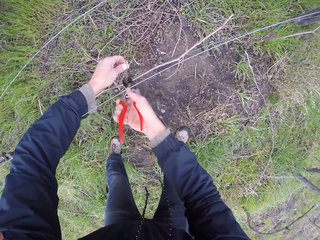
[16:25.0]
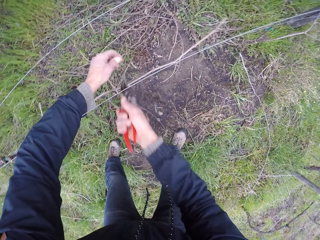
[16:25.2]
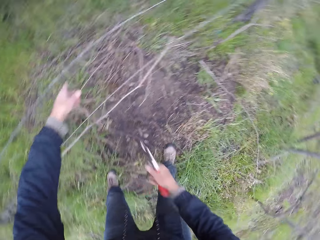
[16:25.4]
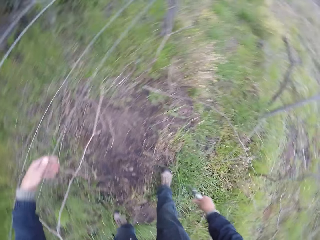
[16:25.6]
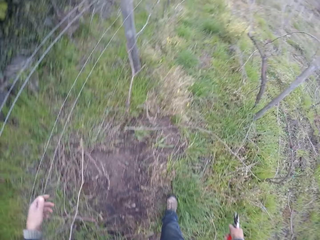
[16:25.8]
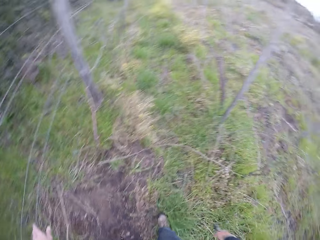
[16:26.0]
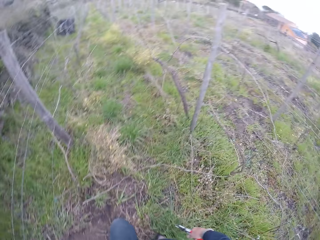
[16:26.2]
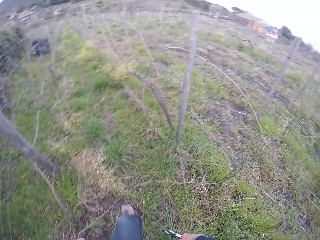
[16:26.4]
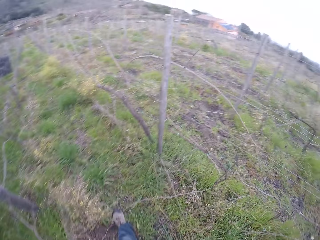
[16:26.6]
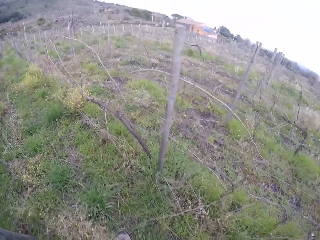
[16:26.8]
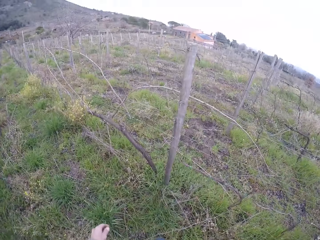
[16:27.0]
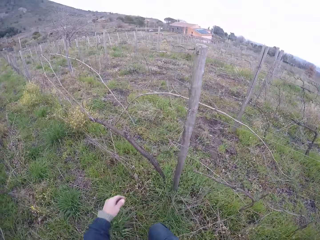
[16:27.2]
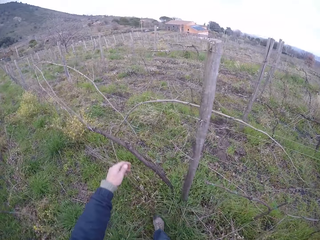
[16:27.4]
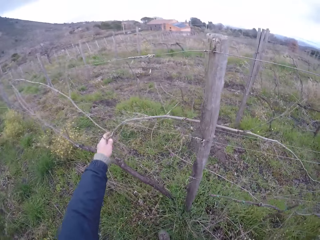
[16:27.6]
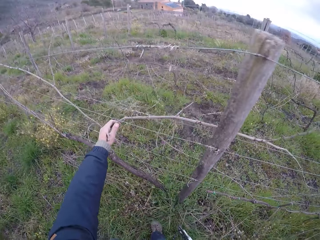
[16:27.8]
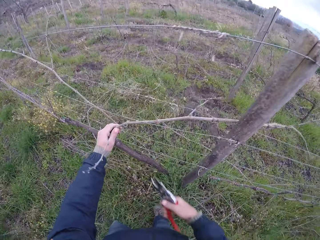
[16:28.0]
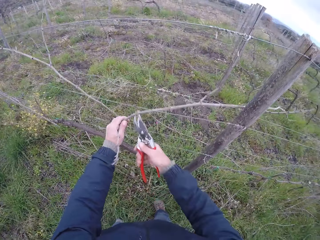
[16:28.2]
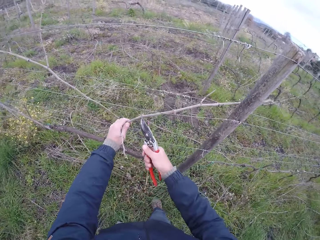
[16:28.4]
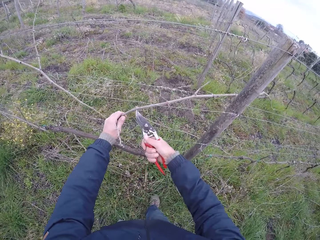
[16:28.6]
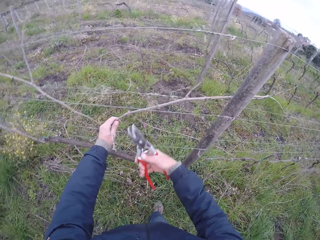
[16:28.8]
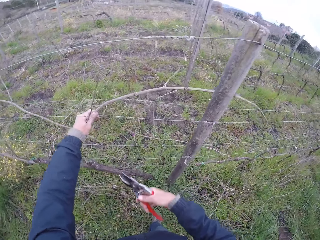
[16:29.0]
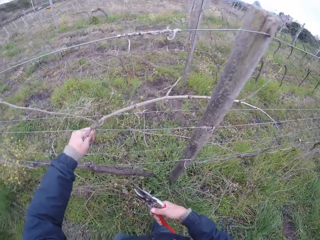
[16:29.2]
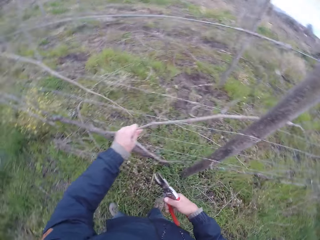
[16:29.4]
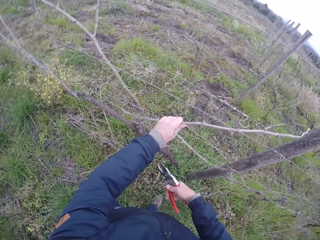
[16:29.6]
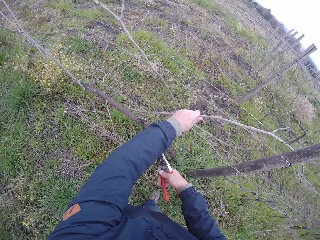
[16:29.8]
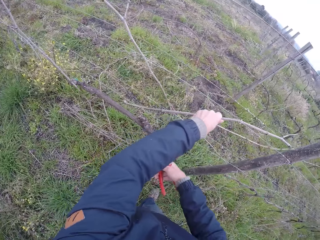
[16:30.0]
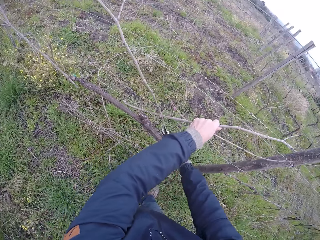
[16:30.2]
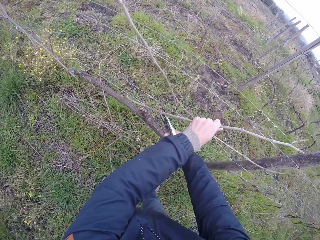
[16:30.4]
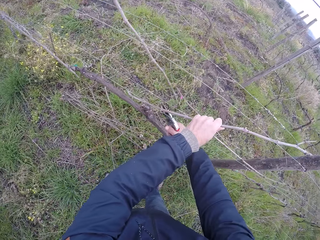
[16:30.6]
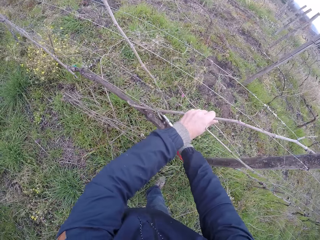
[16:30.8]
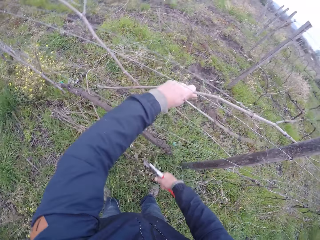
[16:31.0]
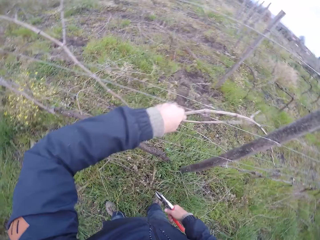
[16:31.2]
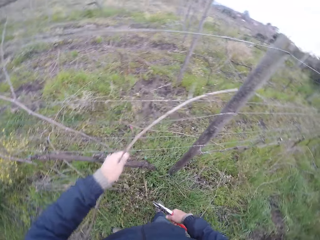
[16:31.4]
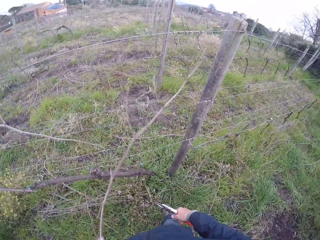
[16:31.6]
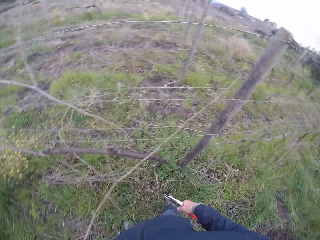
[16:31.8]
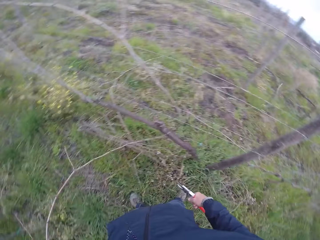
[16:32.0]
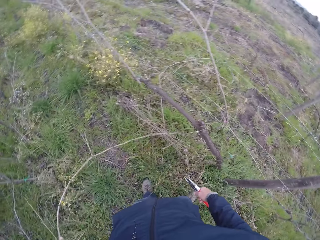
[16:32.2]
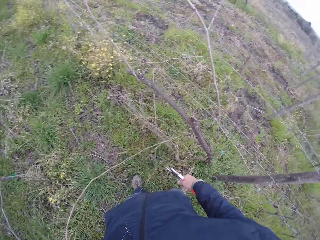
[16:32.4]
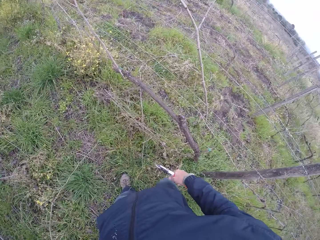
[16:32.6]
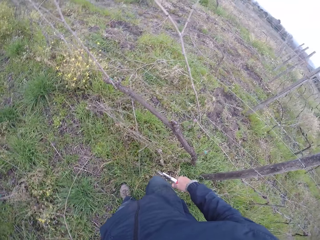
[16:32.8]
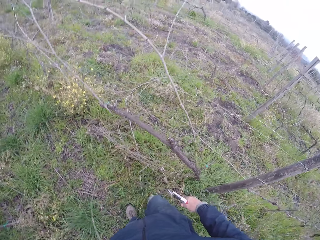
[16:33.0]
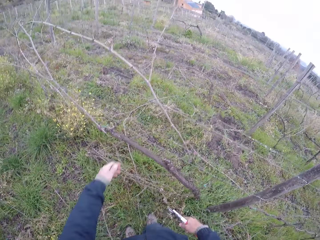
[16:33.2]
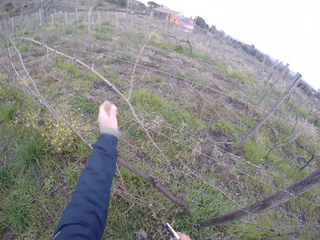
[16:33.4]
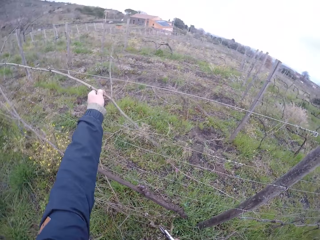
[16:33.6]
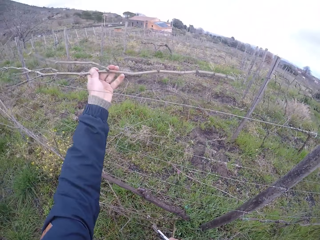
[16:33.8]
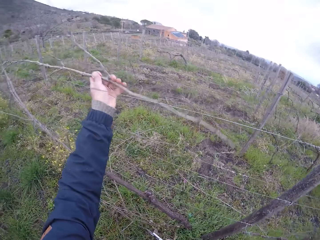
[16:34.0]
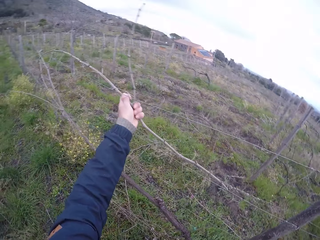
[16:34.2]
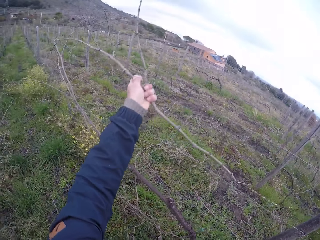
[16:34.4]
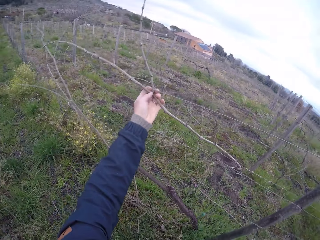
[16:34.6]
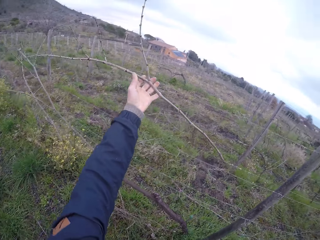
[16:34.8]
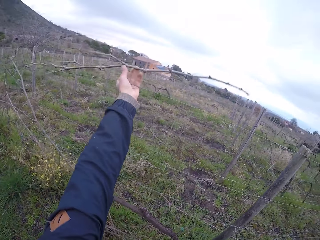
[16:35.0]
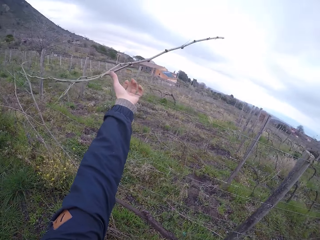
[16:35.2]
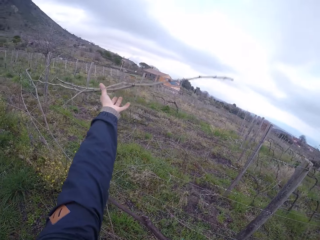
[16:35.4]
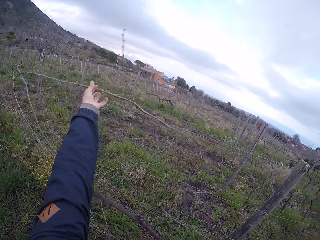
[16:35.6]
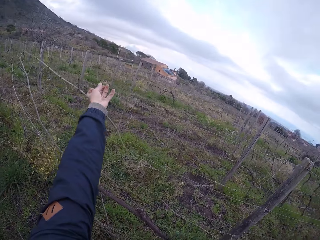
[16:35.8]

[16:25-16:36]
The camera wearer walks in the field. He grabs a twig. He cuts the twig with the pruner in his right hand. He drops the twig on the ground. He grabs a twig.

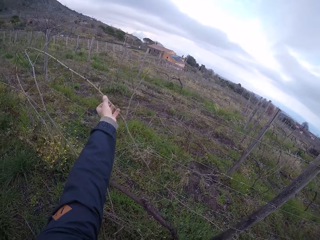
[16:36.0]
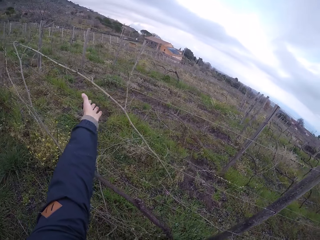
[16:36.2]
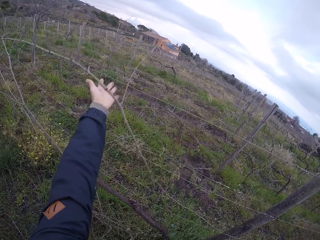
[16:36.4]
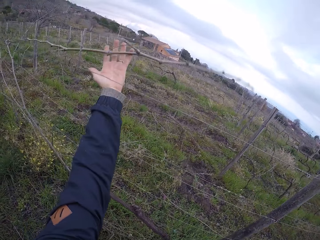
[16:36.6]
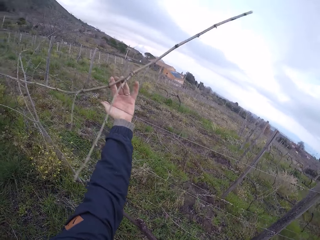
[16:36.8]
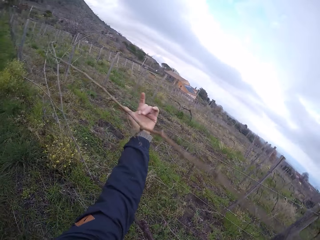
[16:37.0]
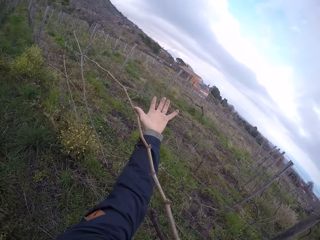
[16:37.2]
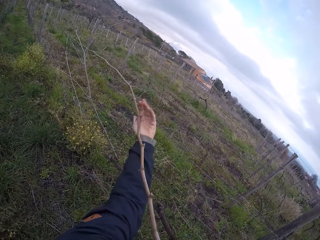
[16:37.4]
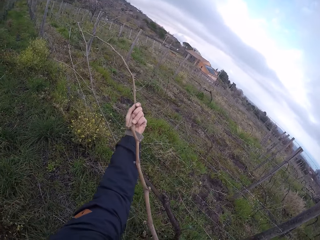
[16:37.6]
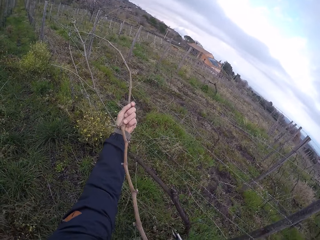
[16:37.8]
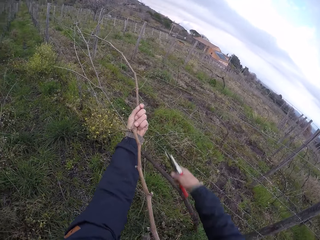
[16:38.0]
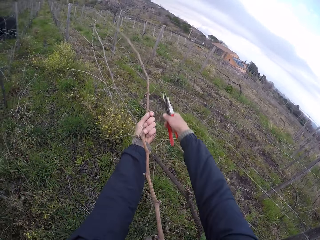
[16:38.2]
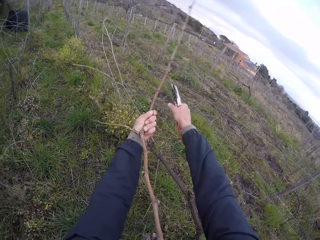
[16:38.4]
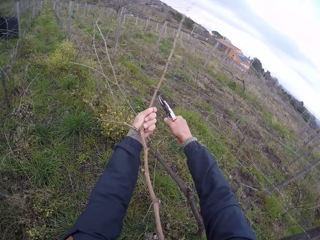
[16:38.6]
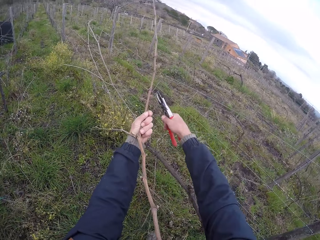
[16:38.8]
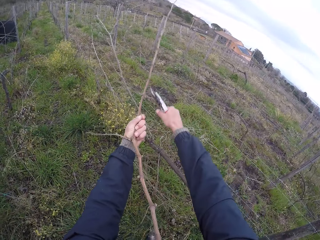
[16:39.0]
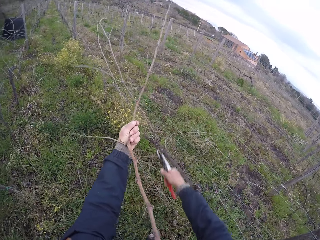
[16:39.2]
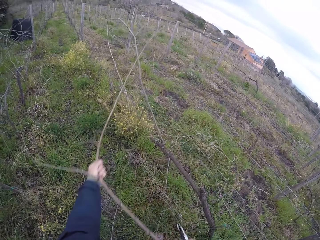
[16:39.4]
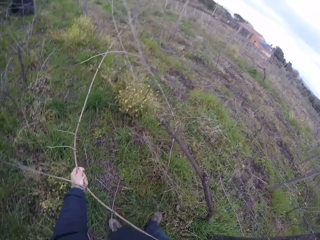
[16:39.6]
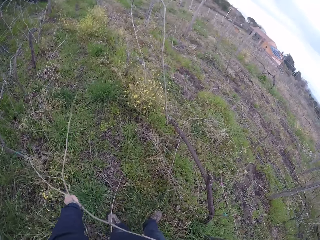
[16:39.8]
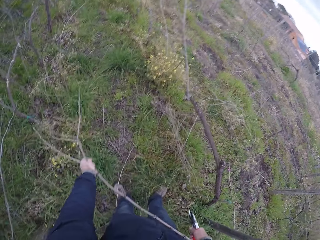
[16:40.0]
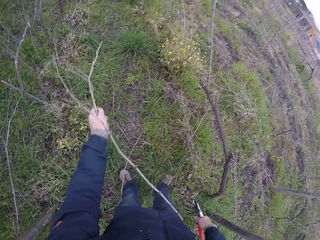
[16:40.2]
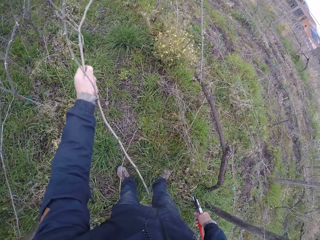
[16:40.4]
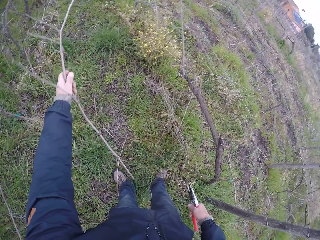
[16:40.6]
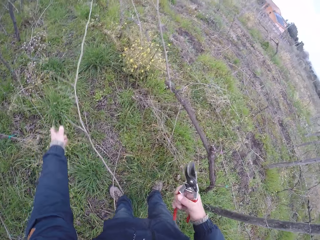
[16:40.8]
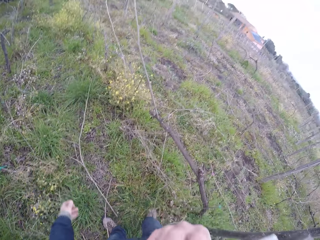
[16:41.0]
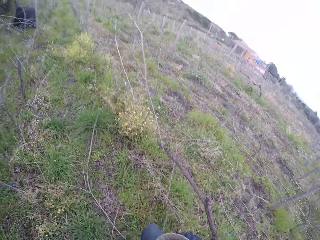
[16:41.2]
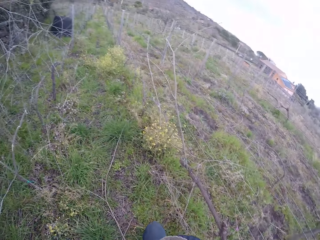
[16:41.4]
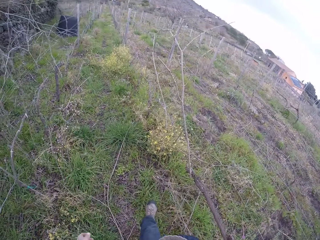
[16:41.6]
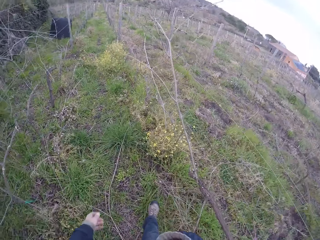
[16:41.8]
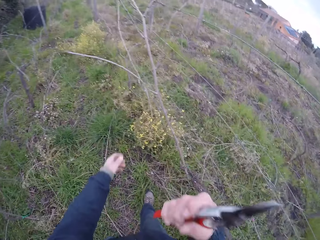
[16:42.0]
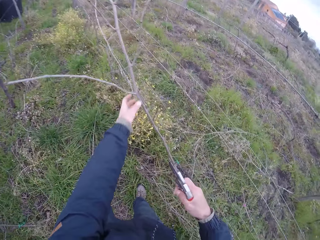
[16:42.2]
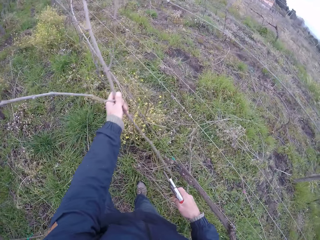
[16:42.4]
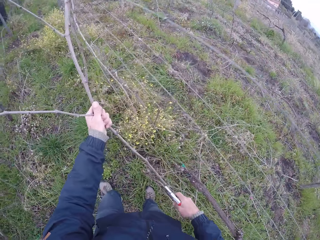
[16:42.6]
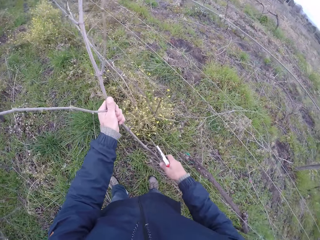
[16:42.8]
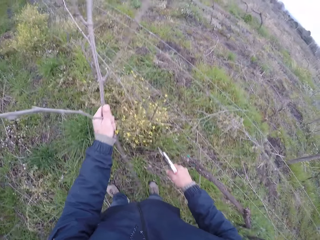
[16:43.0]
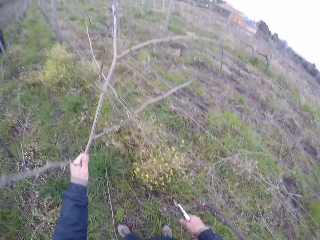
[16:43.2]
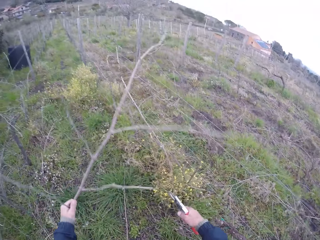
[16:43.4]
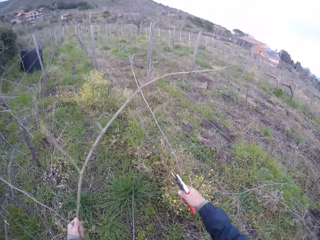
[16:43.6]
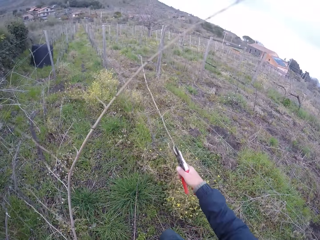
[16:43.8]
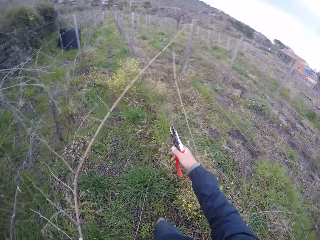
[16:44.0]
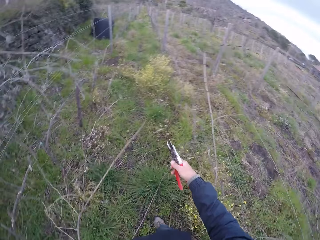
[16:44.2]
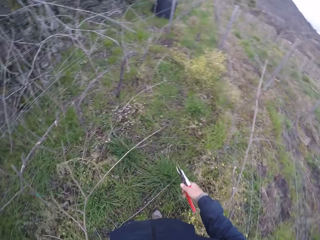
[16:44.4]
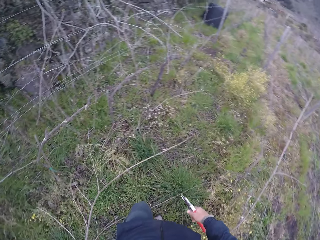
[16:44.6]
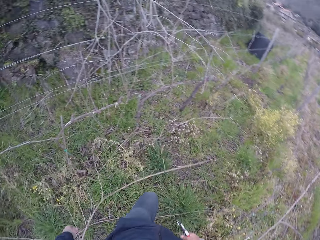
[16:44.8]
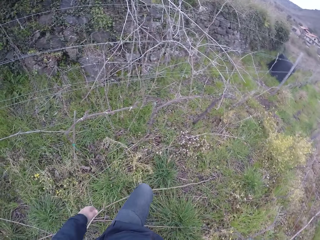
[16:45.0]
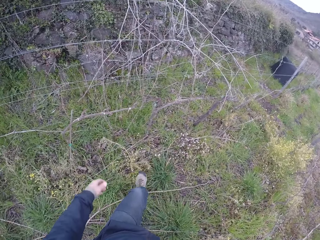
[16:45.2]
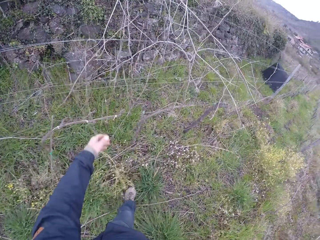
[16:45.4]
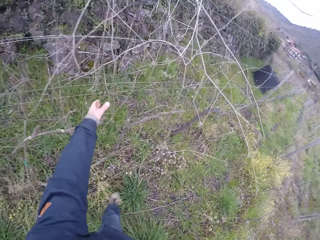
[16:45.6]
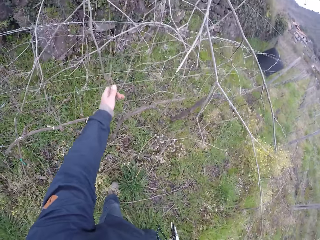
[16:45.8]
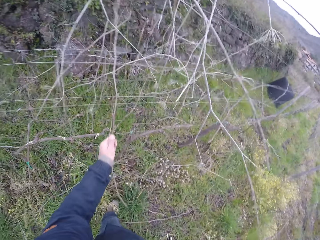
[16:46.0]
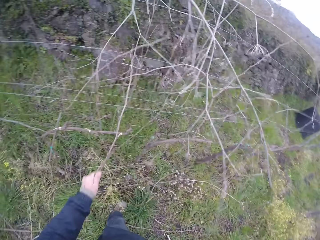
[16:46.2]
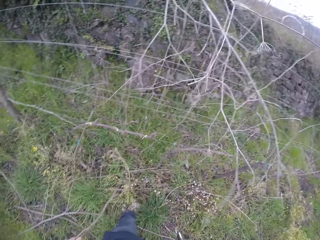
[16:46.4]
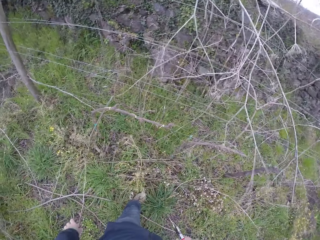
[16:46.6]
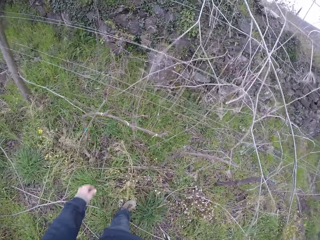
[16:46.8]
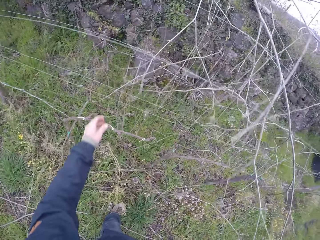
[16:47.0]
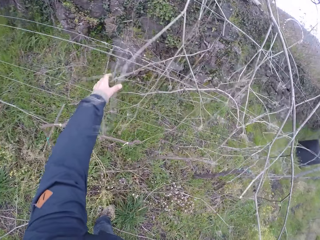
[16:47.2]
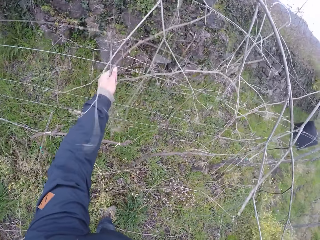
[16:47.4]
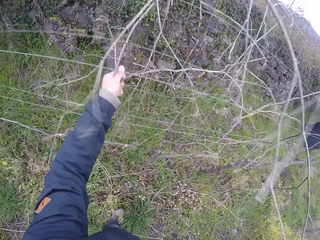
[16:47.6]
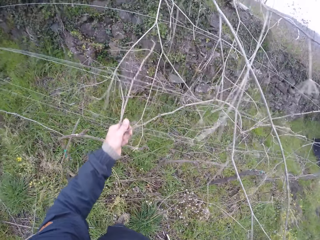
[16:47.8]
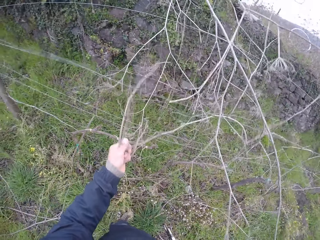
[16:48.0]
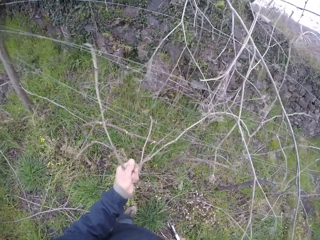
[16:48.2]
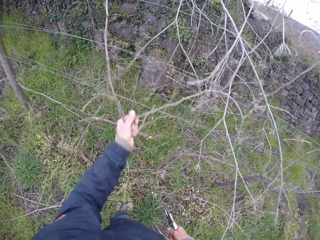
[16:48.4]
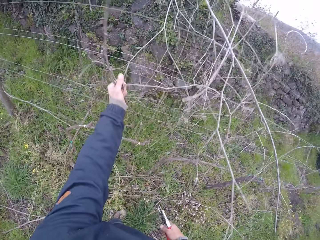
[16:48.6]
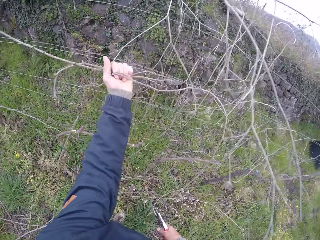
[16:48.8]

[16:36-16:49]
The camera wearer grabs a twig. He cuts the twig with the pruner in his right hand. He throws the twig to the ground. He grabs a twig. He cuts the twig with the pruner in his right hand. He drops the twig on the ground. He removes twigs from the barbed fence with his left hand. He grabs a twig. He drops the twig on the ground. He grabs a twig.
